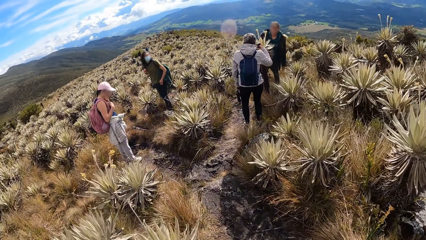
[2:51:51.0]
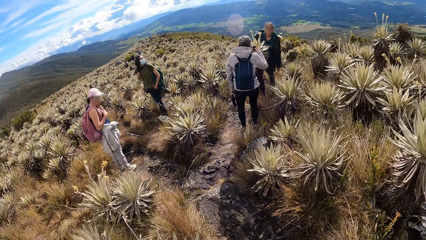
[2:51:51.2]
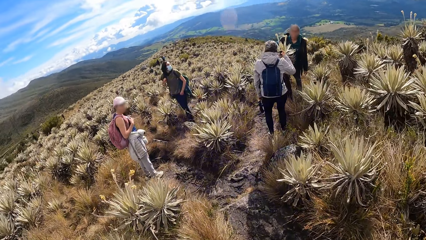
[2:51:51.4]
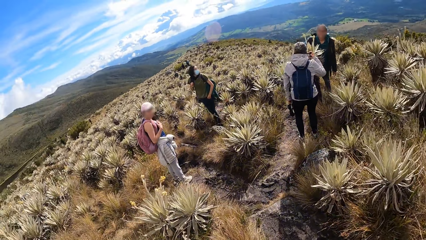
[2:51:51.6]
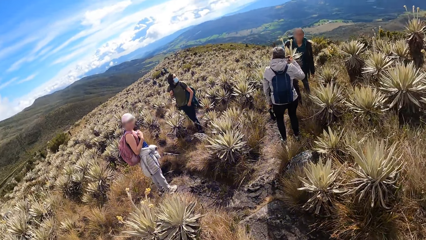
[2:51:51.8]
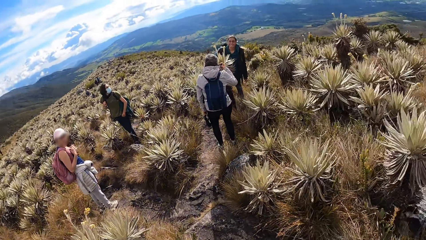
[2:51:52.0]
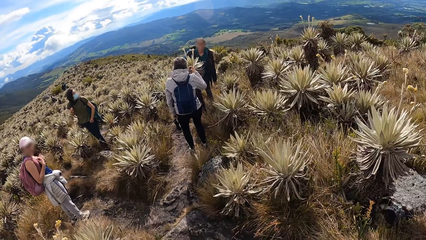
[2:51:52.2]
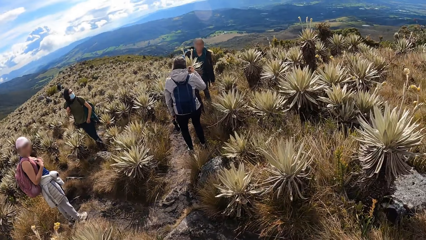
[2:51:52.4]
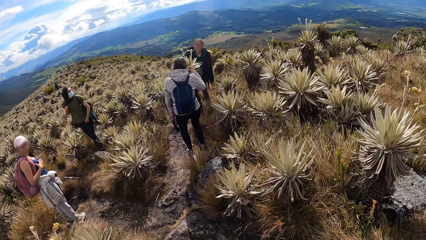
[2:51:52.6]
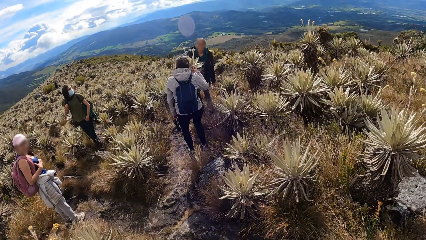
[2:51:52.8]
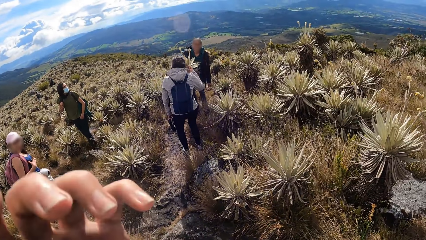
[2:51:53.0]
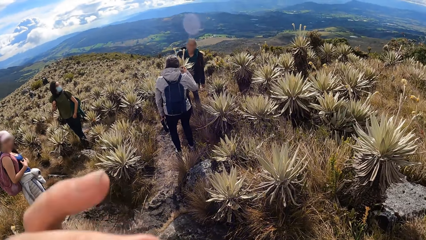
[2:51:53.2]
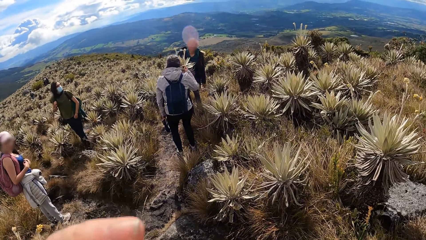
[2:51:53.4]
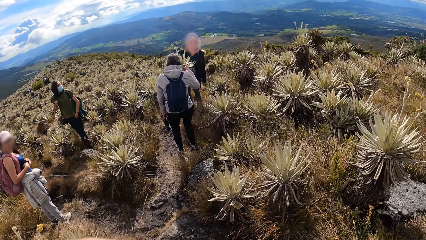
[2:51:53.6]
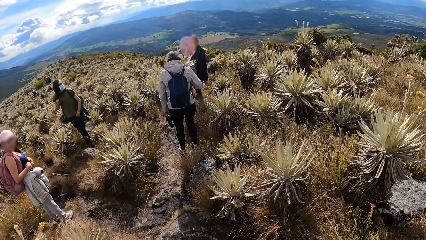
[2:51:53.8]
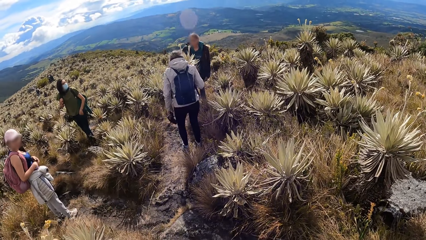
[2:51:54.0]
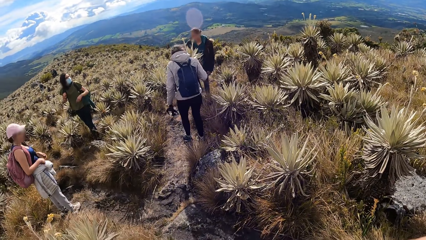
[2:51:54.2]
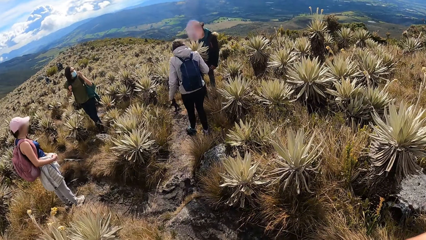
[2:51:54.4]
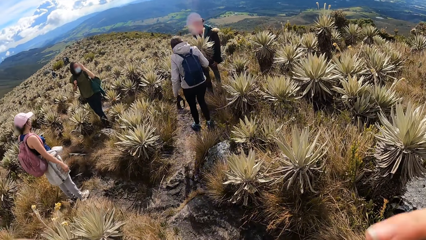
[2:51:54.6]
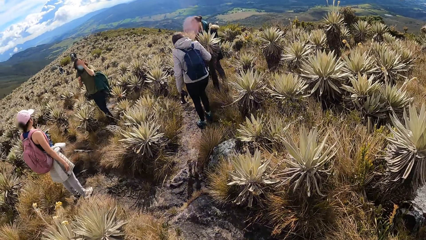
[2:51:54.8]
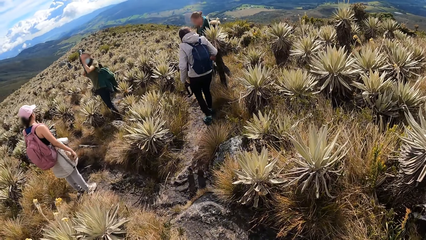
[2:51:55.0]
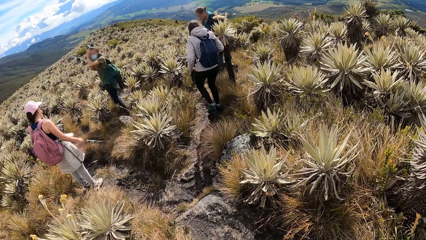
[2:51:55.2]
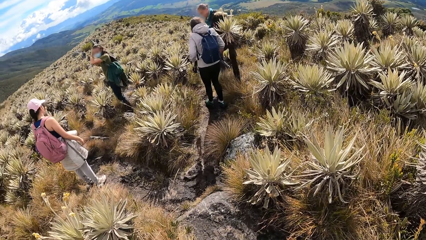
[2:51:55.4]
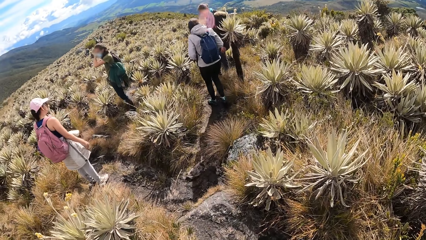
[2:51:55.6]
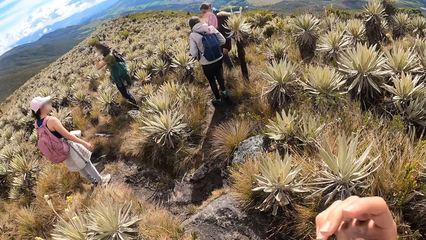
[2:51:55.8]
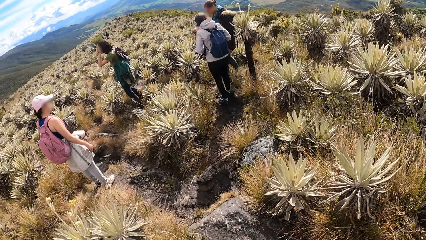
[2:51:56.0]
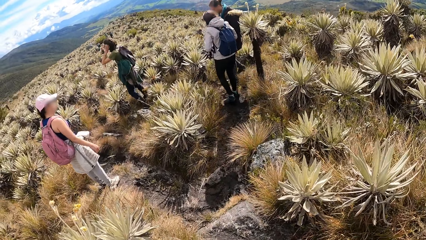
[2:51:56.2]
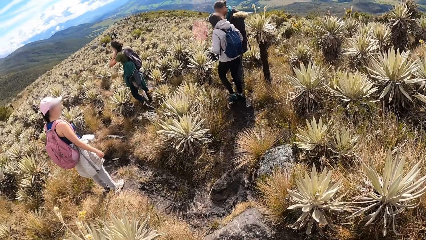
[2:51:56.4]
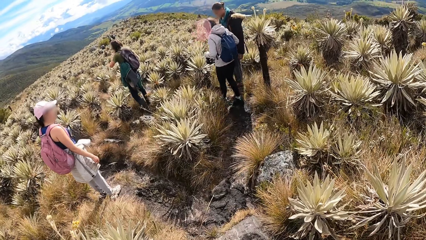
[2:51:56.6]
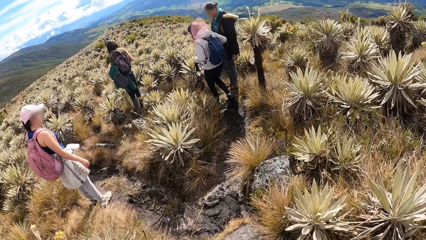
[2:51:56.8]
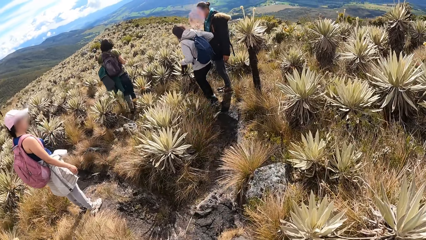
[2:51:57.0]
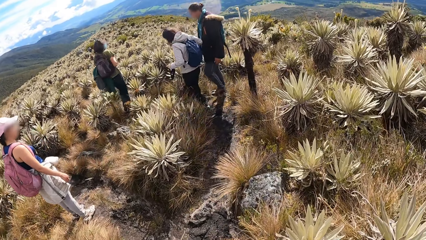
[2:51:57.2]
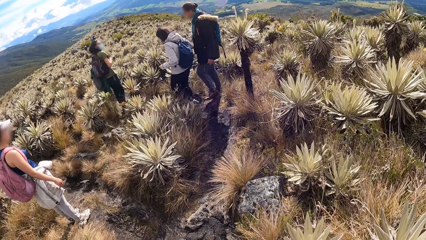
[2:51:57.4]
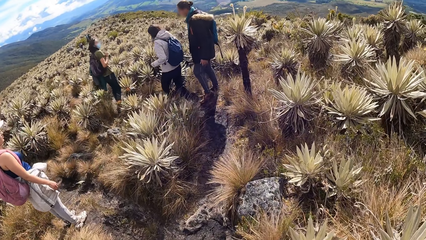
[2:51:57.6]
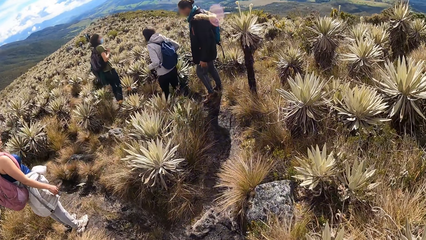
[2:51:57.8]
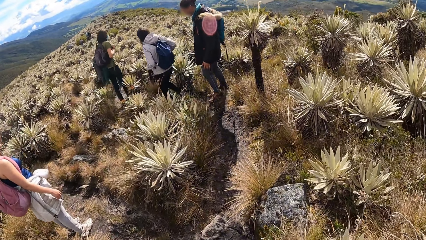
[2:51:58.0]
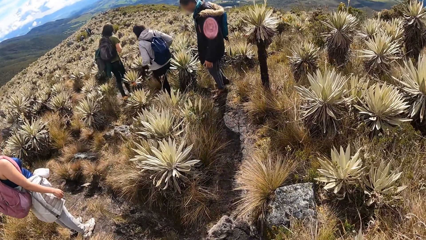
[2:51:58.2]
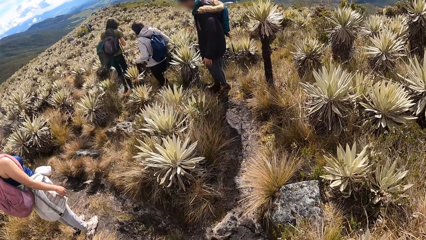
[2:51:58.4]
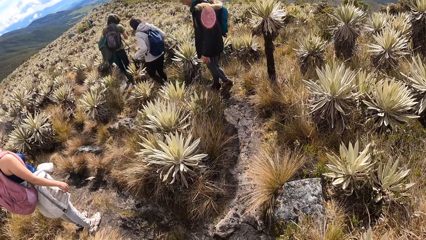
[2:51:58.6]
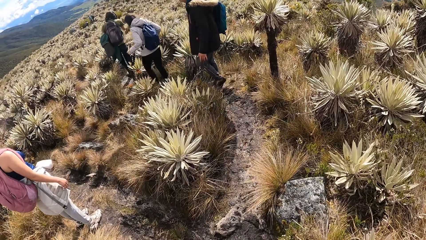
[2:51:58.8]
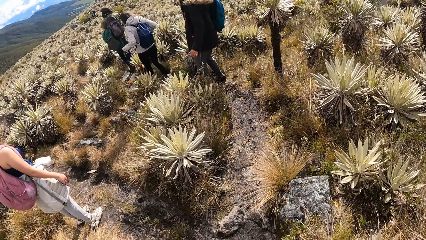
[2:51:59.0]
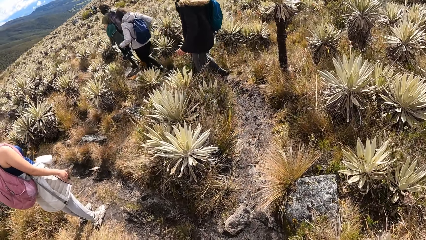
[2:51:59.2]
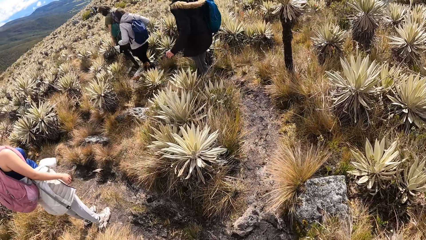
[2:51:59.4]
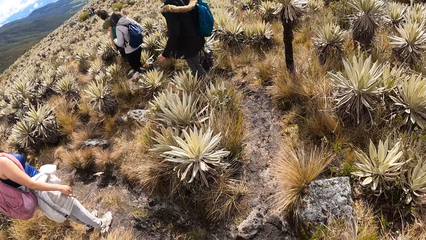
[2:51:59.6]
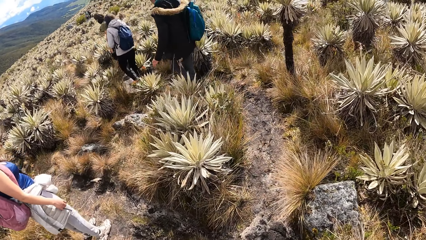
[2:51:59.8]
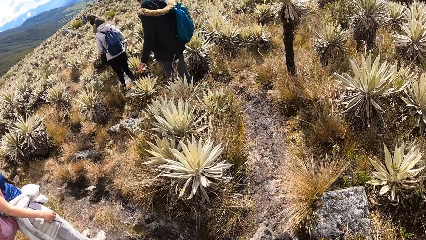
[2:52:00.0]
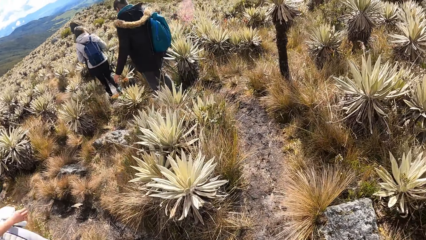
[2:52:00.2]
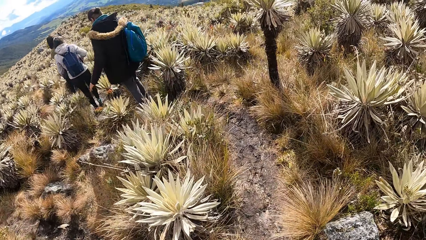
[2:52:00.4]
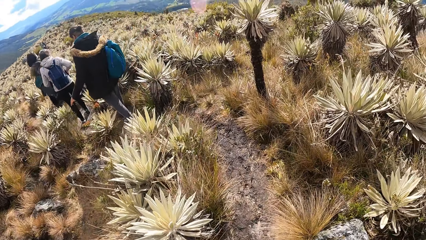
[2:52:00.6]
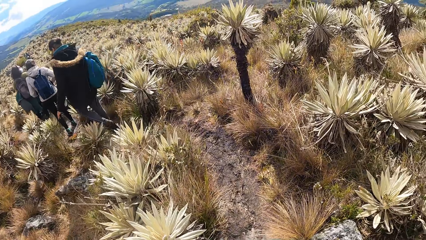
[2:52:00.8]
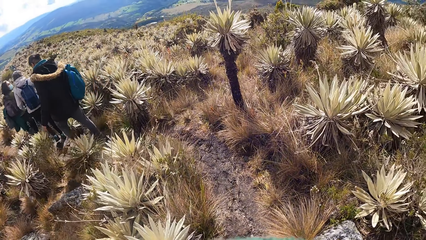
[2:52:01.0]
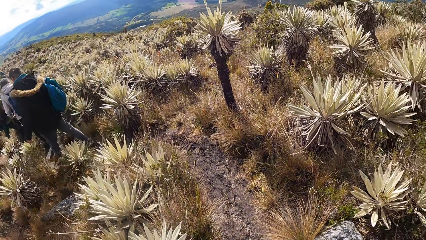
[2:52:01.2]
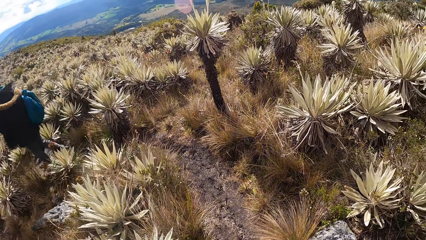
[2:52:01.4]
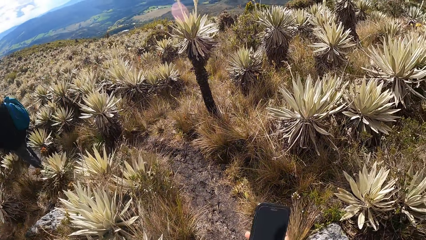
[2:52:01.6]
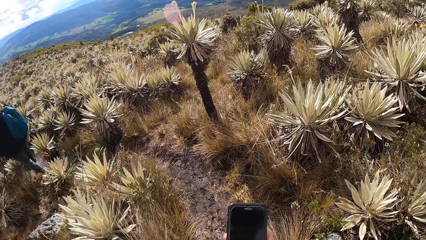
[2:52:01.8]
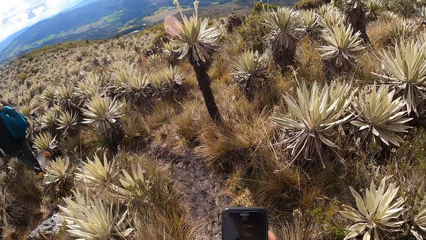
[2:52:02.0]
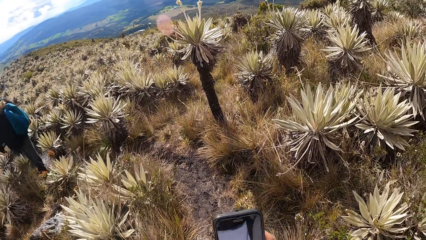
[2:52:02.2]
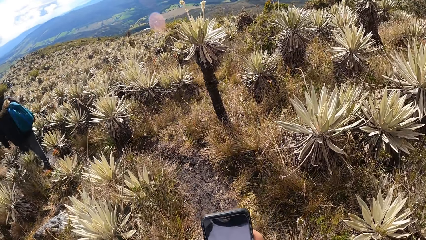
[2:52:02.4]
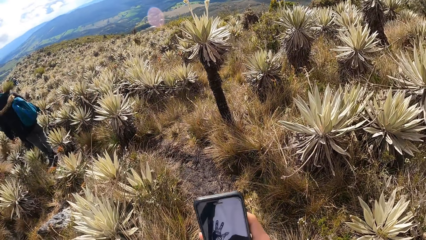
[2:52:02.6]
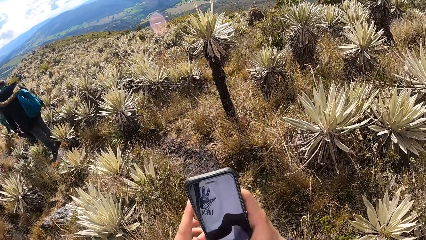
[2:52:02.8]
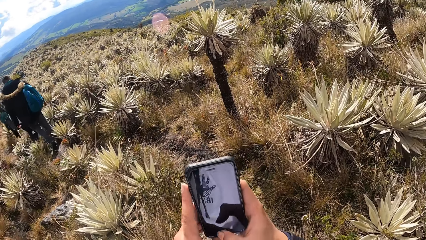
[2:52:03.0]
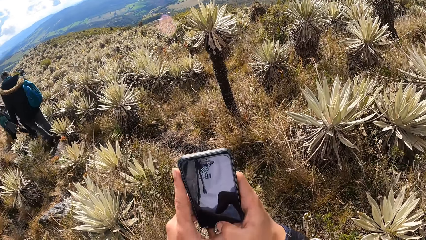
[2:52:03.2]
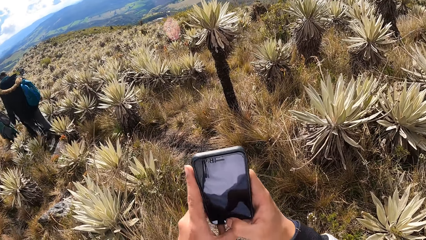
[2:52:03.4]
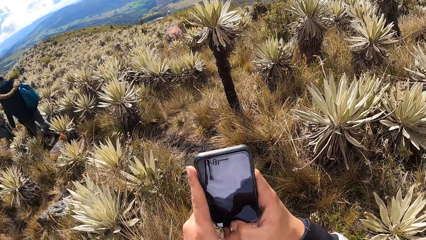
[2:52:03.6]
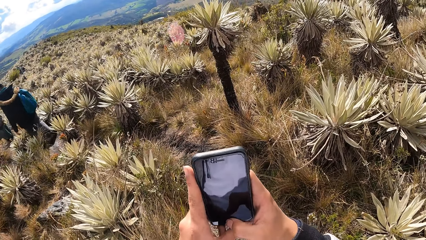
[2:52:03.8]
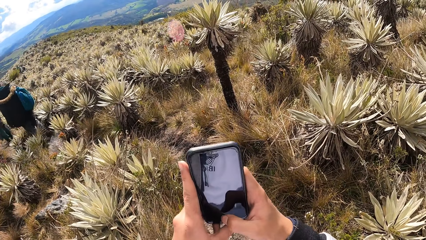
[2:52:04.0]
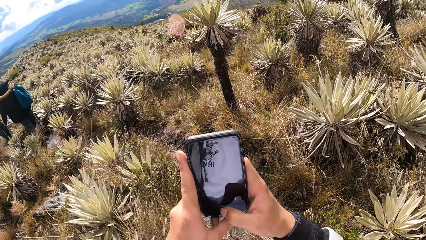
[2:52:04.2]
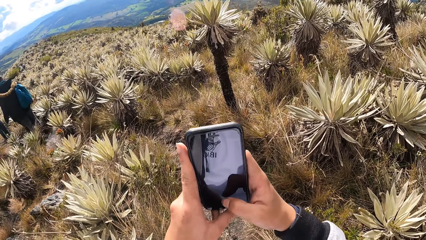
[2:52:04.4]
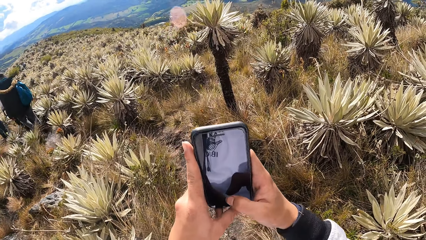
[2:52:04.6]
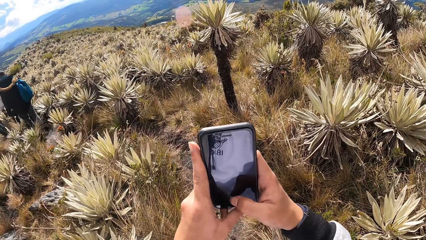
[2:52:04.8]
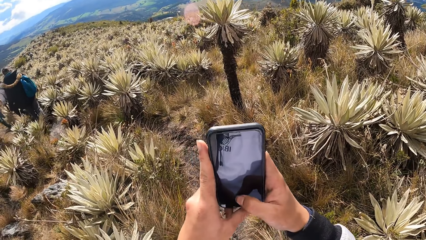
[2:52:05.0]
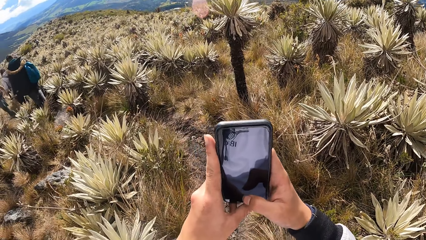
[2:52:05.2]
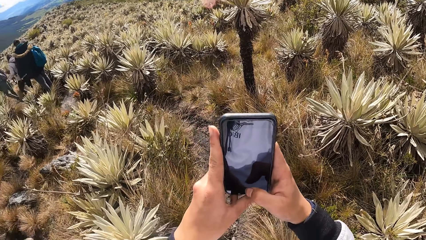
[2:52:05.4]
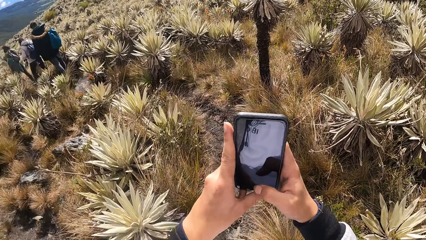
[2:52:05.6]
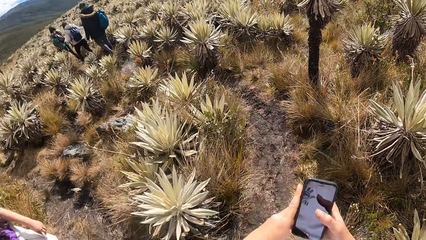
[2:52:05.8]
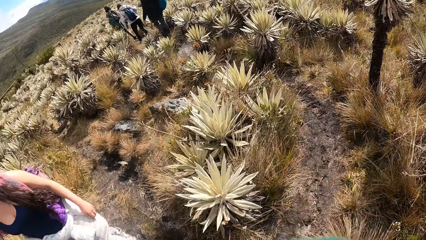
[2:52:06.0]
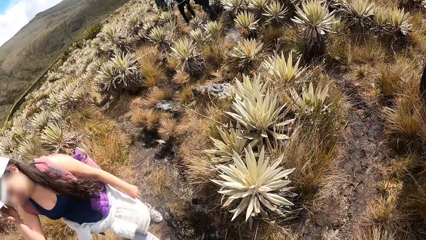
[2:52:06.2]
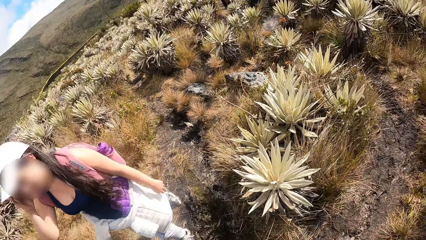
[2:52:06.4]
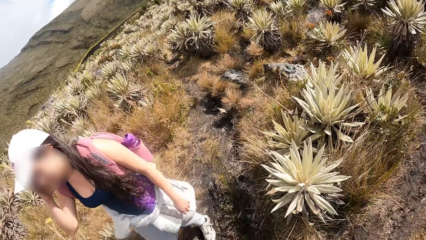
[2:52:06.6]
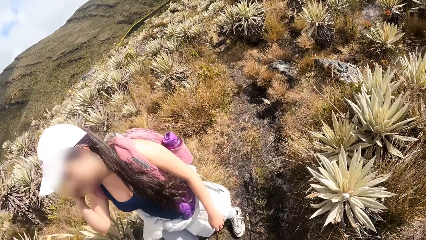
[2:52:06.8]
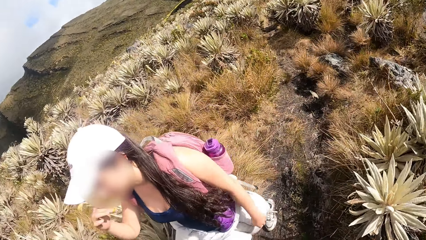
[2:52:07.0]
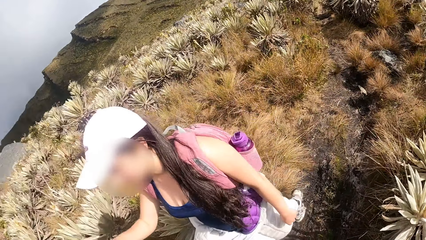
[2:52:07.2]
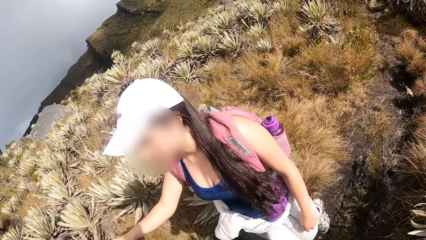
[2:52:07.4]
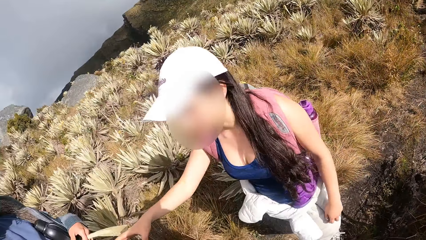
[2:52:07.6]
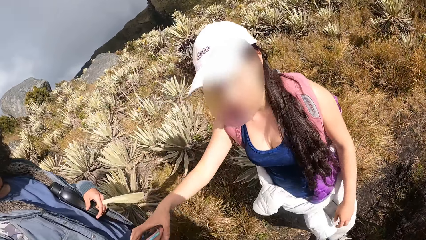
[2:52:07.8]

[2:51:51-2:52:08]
A man looks back. A woman touches clothes with the right hand. The camera wearer interacts with the woman and lifts the left hand. The man moves hand. The camera wearer moves around the right hand. The man, another man, the woman and another woman walk on the desert. The camera wearer walks ahead, holds the phone with both hands and uses the phone. They take the photo with the phone. They drop both hands.
